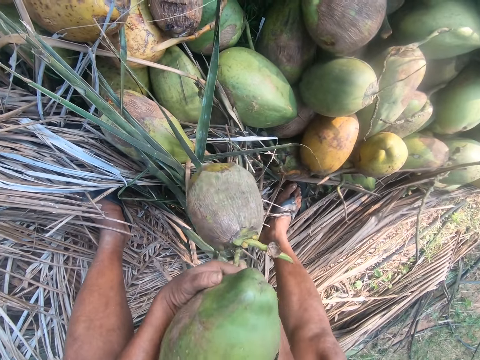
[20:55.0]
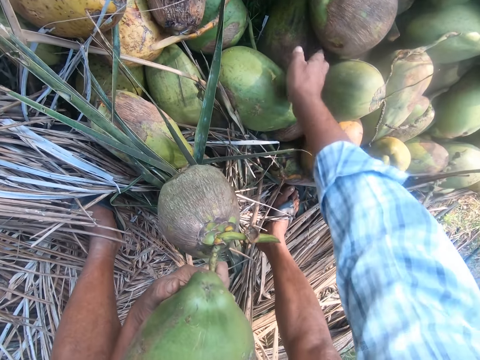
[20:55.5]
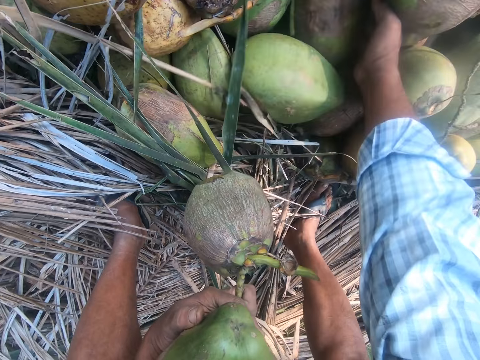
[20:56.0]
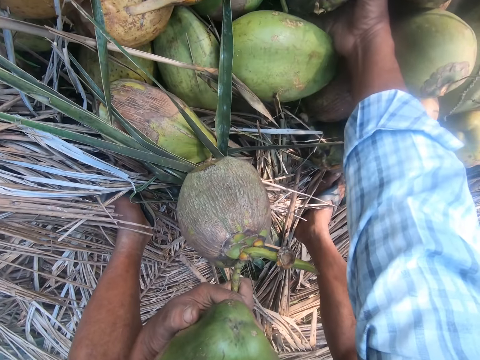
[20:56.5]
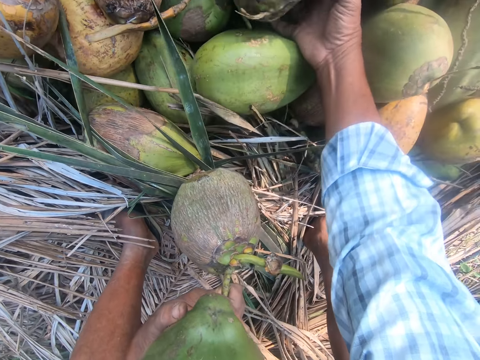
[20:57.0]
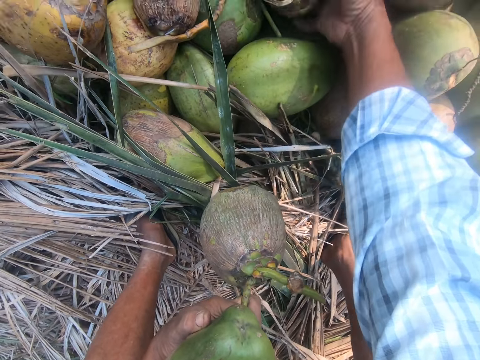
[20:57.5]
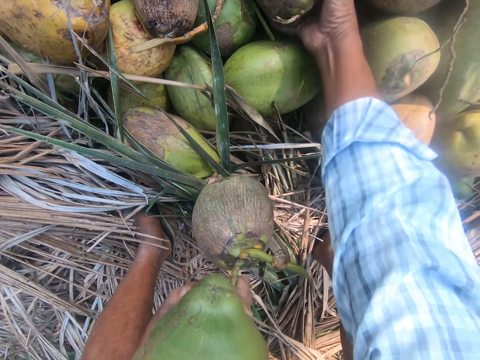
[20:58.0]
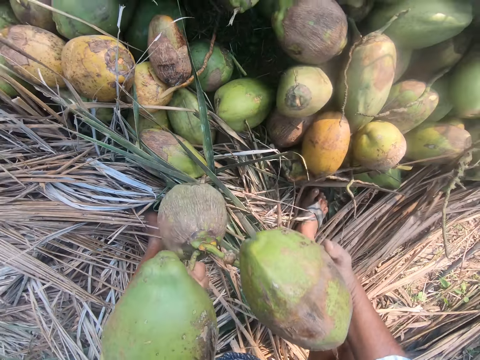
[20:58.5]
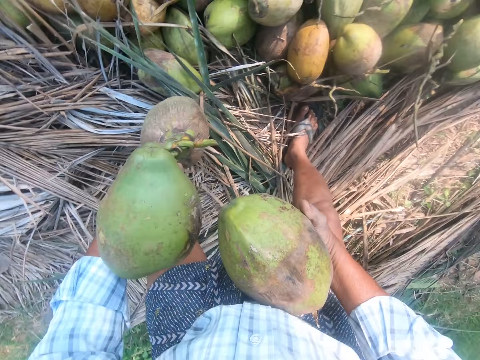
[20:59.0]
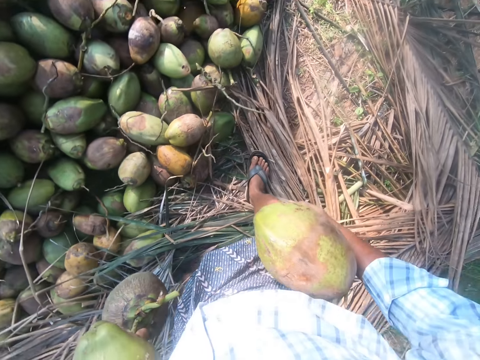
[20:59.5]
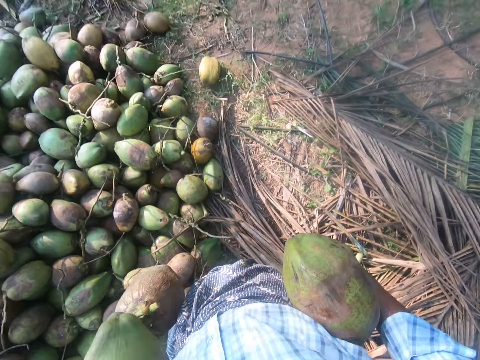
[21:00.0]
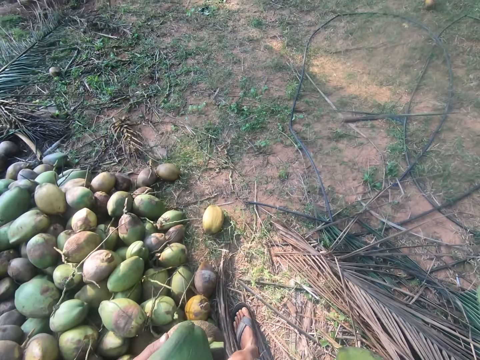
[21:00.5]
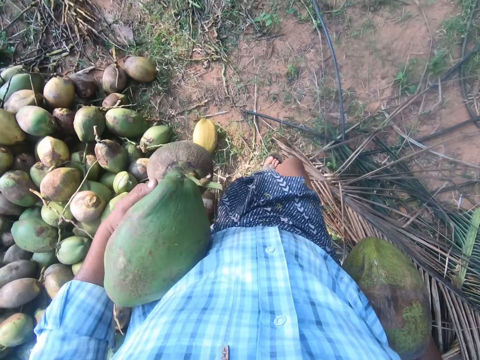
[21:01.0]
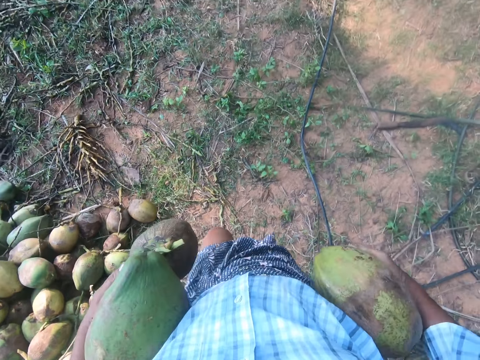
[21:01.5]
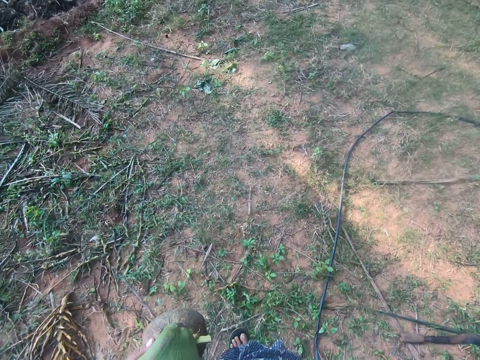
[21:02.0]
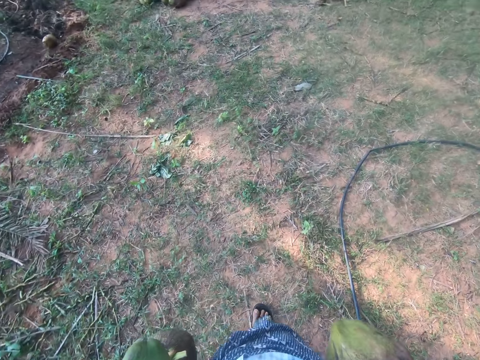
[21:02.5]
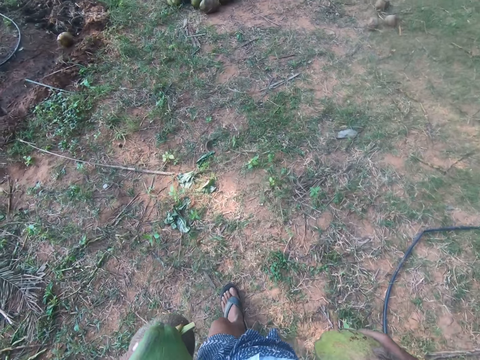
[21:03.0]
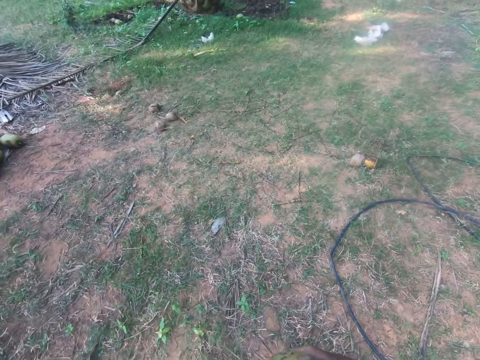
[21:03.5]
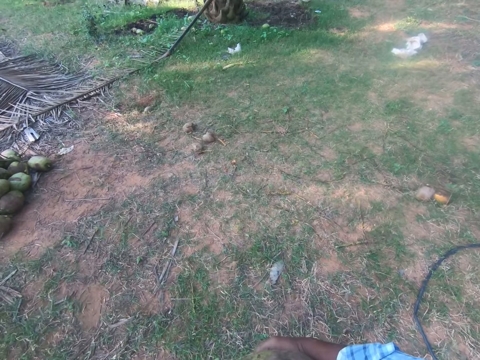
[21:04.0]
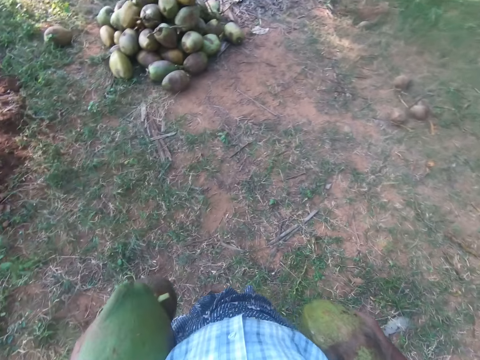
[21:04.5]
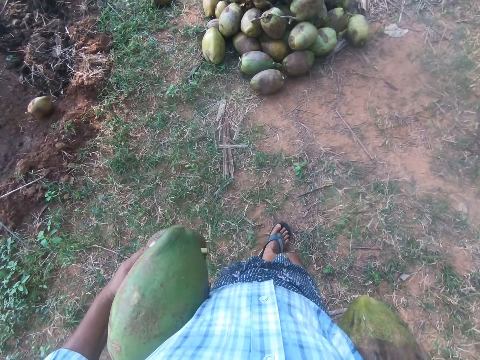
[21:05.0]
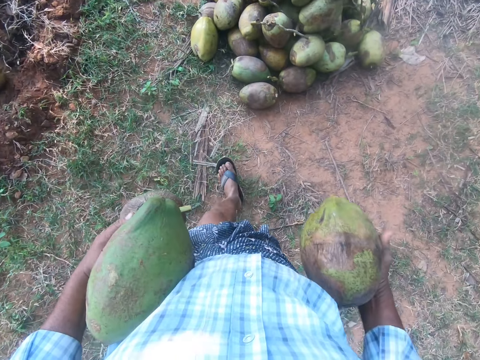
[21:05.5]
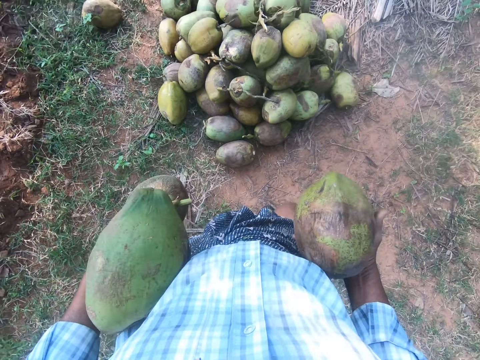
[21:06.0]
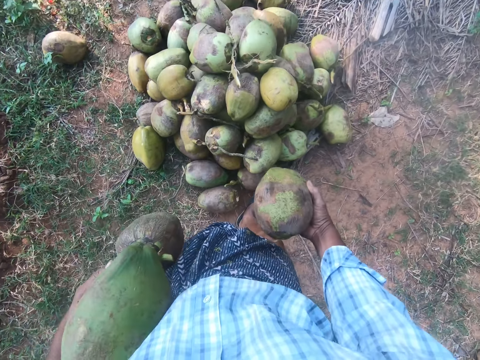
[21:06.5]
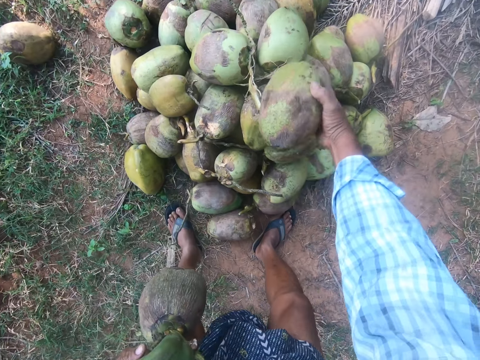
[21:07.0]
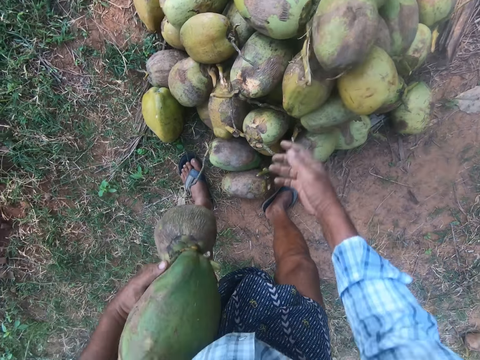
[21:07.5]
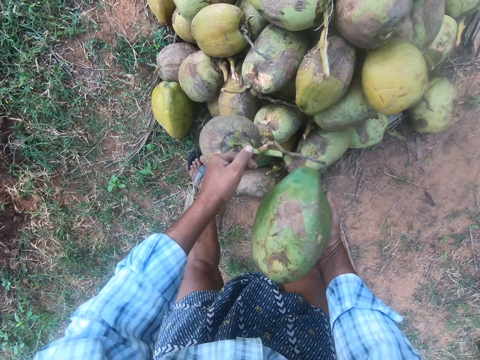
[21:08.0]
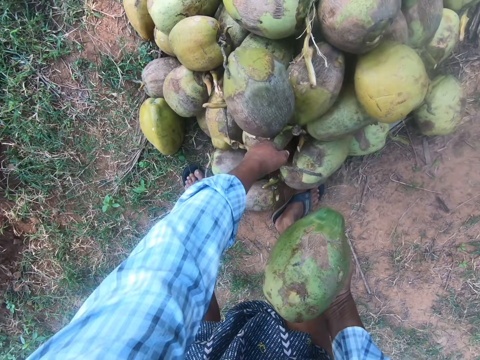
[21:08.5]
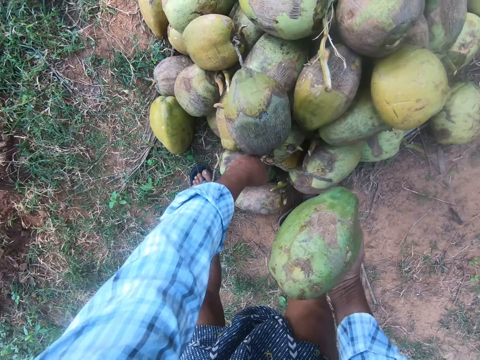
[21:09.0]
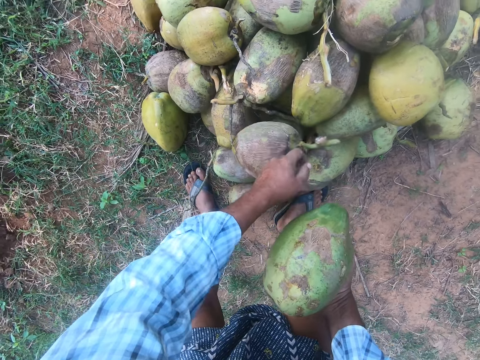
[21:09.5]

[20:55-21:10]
The camera wearer holds the coconut with the other hand. They pick up a coconut in between others. They stand up and turn around. They walk away from the heap of coconuts. They bend downwards and put the coconuts on top of others.

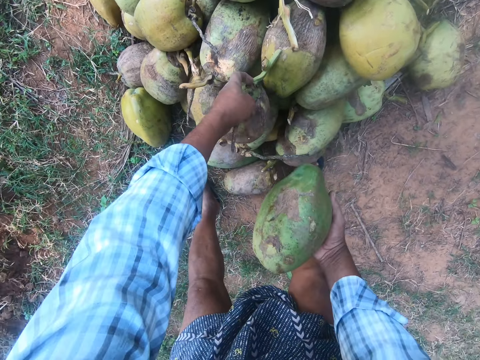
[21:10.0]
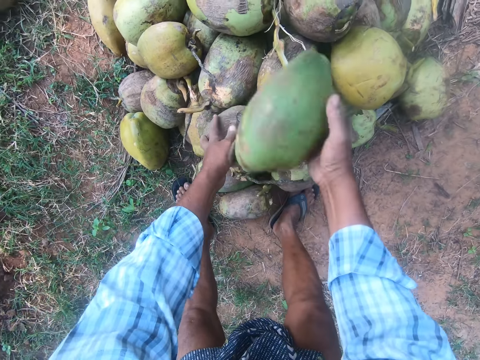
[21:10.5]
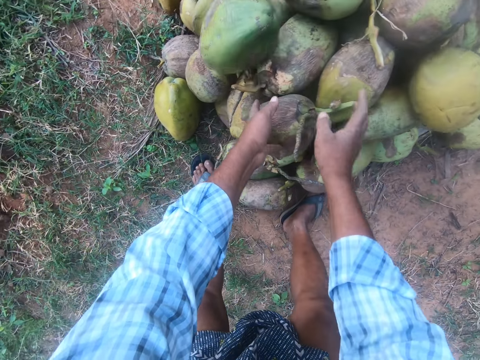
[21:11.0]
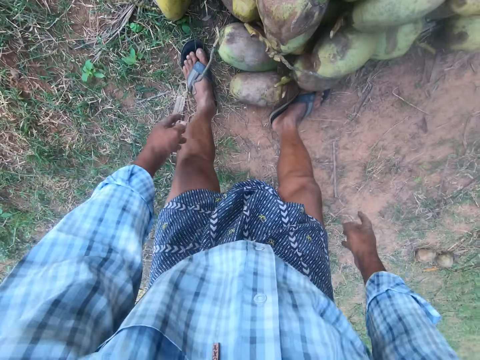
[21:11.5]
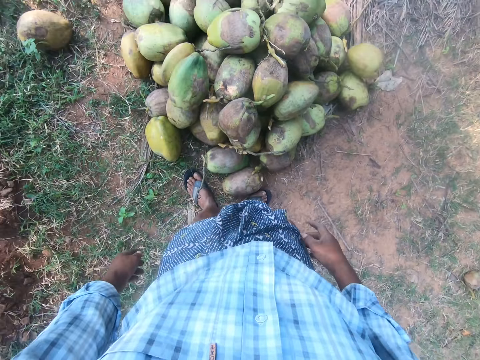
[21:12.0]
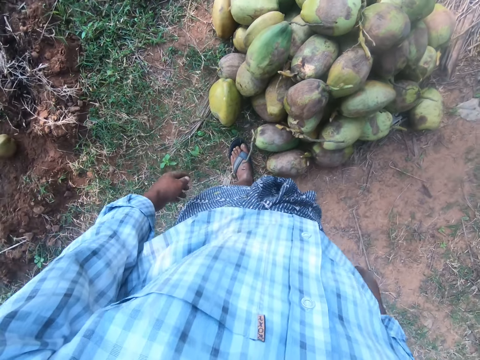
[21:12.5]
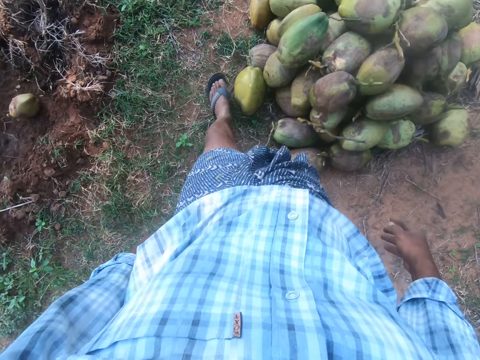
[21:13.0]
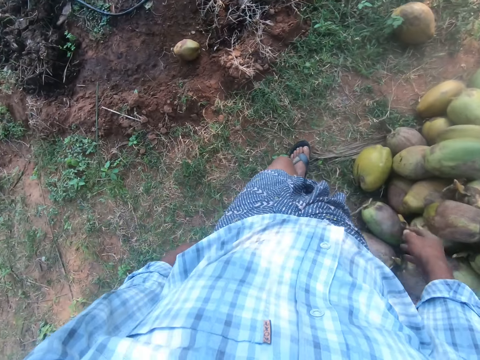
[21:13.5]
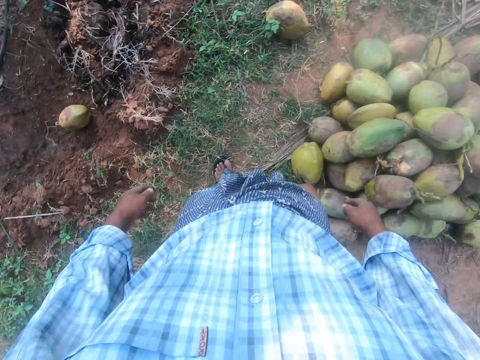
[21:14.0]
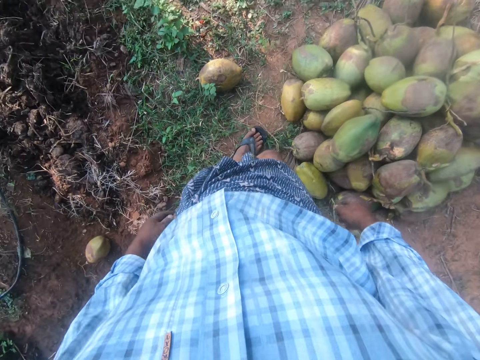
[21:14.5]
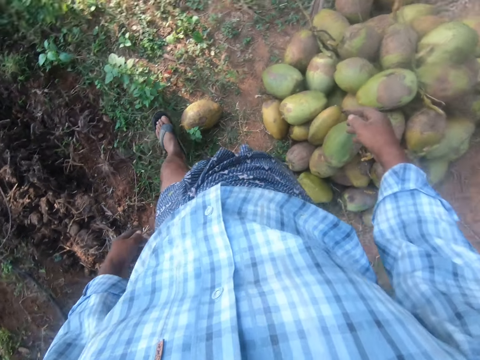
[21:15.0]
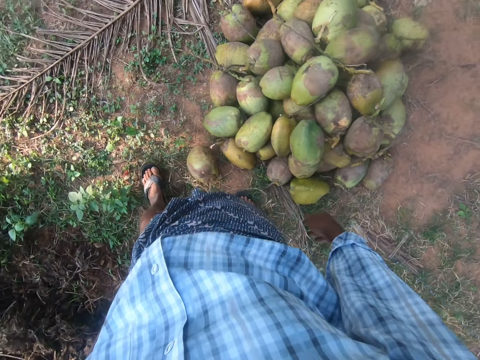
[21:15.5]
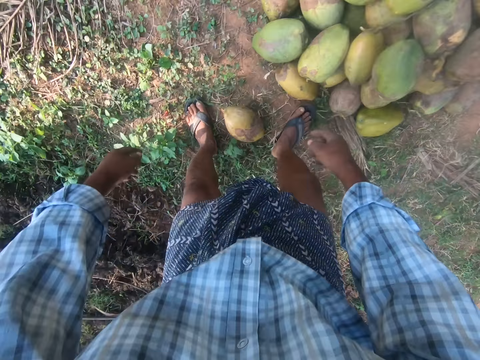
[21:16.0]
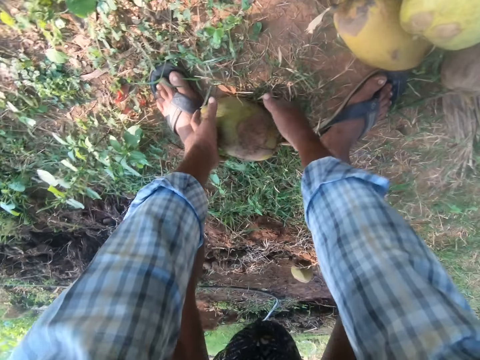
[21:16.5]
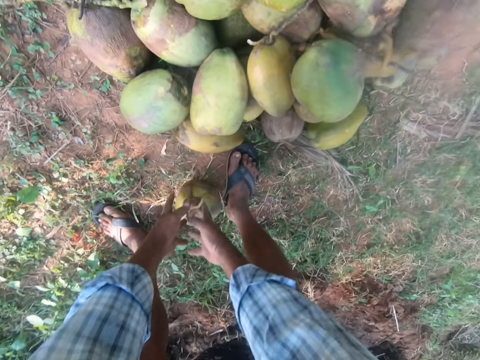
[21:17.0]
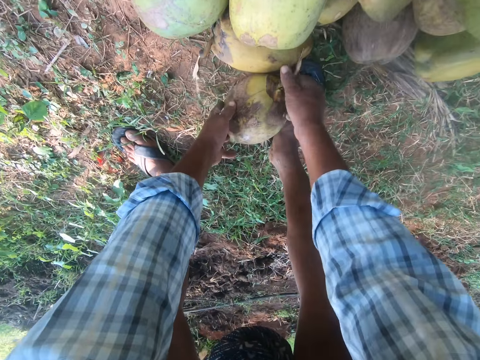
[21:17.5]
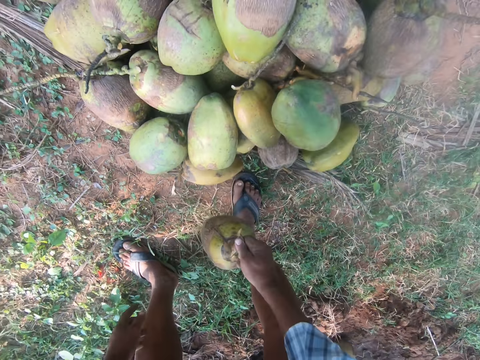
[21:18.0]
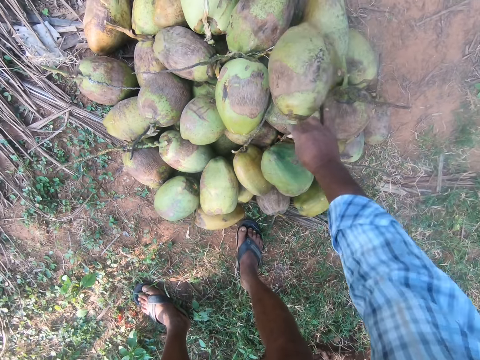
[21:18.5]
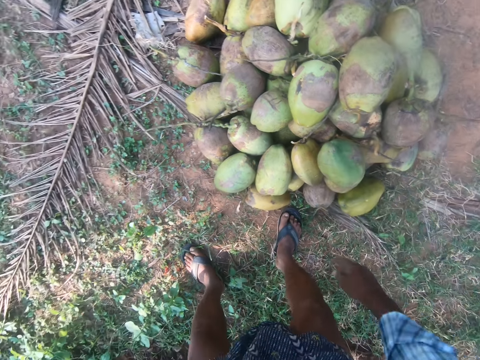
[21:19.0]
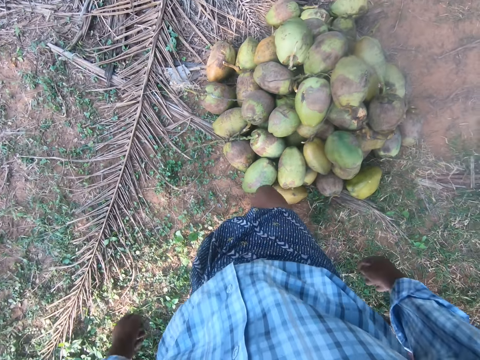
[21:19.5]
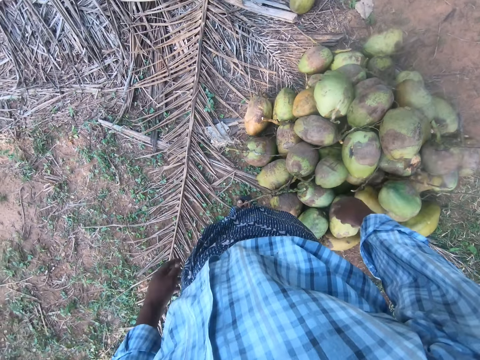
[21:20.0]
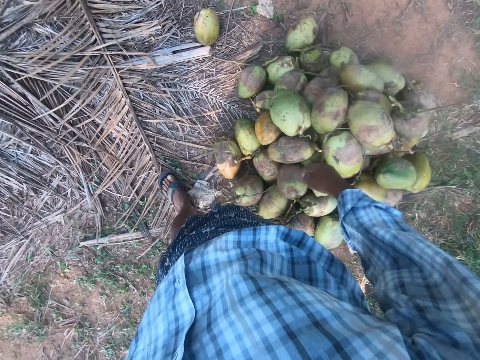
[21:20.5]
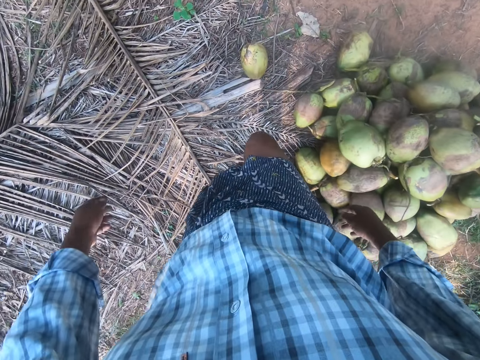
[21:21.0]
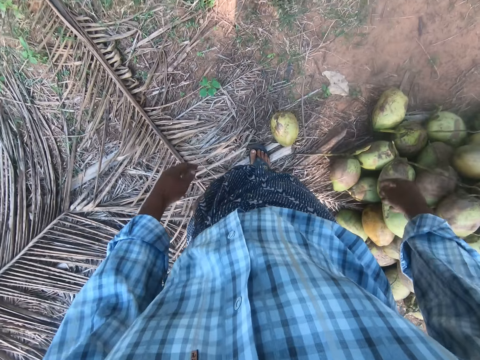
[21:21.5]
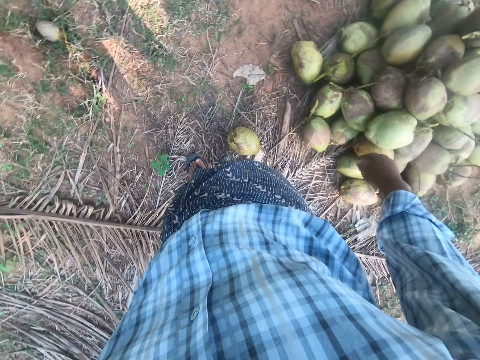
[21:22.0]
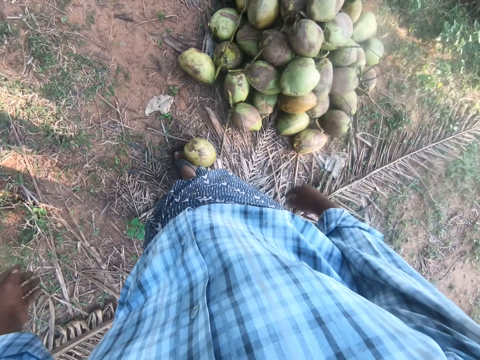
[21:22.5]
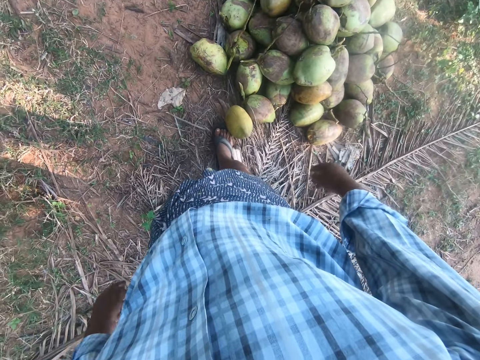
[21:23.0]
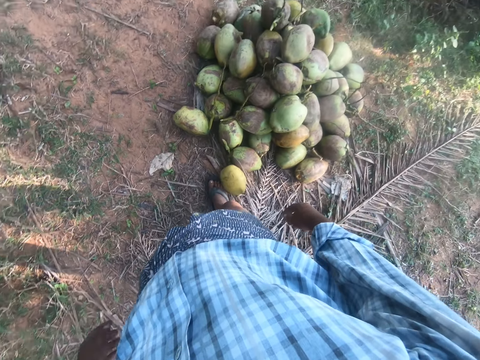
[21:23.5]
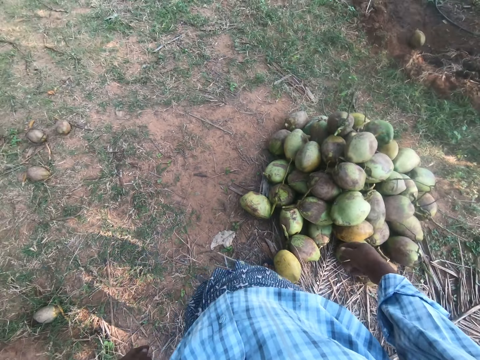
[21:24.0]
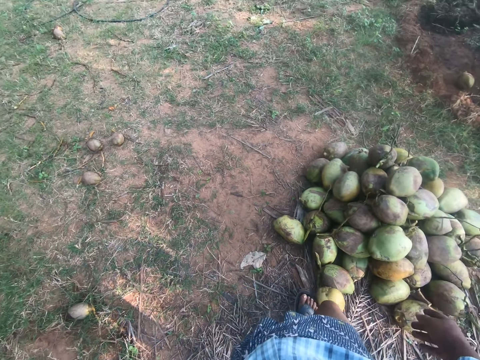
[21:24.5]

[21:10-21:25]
The camera wearer stands up. They move the coconuts with their legs on the ground. They walk around. They move the coconut with their leg on the ground. They bend downwards. They pick the coconut on the ground. They put the coconut on the ground. They pick the coconut on the ground. They put the coconut on top of others. They stand up. They walk round the coconuts. They move the coconut with their leg on the ground. They look around. They move the coconut with their leg on the ground.
